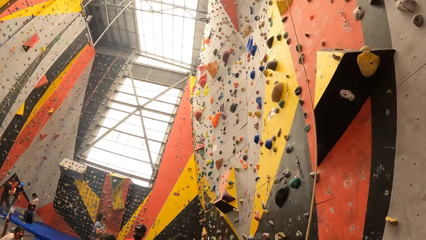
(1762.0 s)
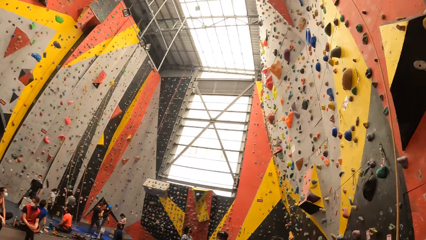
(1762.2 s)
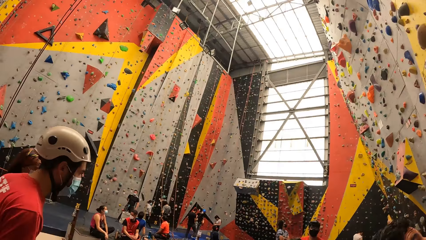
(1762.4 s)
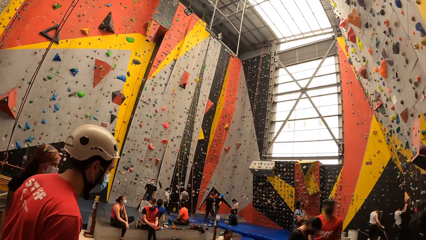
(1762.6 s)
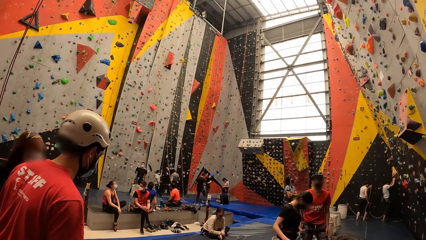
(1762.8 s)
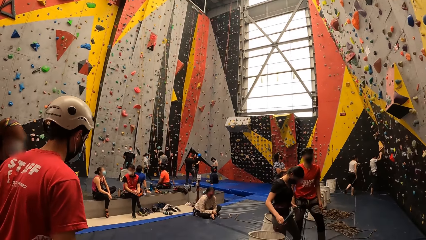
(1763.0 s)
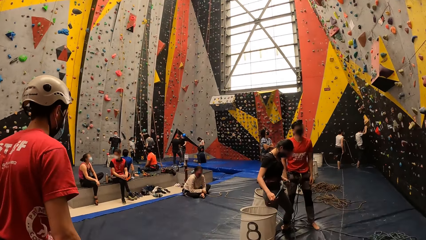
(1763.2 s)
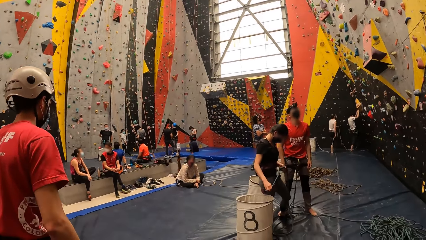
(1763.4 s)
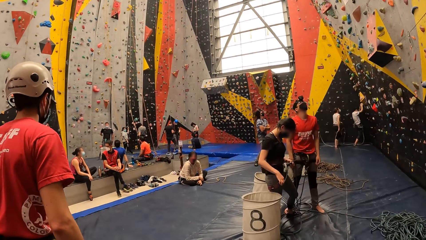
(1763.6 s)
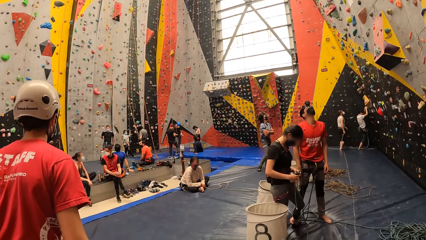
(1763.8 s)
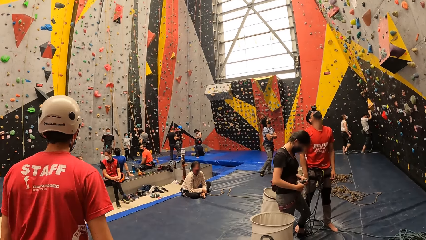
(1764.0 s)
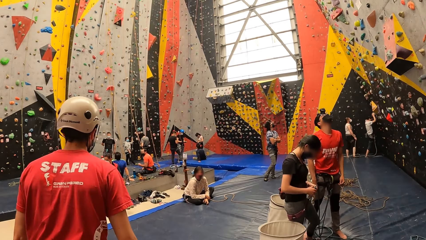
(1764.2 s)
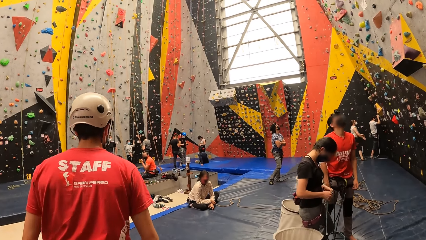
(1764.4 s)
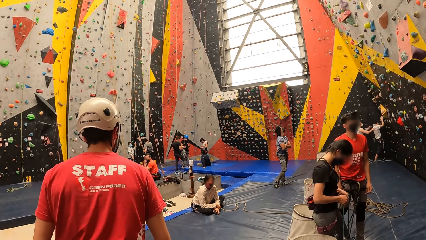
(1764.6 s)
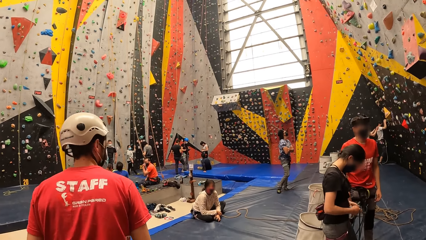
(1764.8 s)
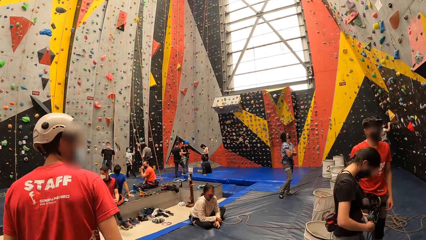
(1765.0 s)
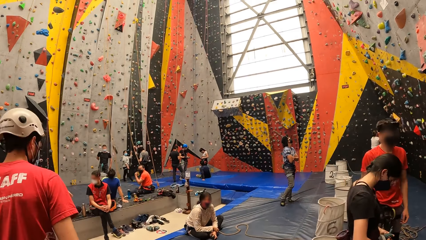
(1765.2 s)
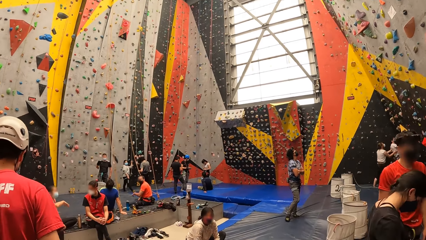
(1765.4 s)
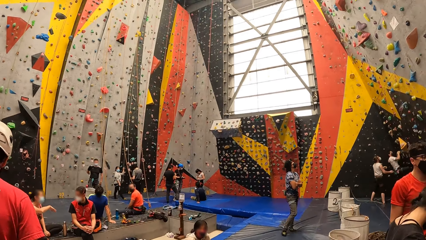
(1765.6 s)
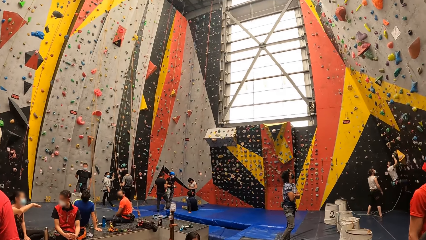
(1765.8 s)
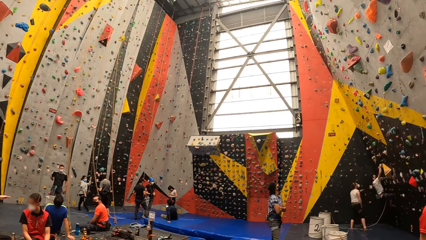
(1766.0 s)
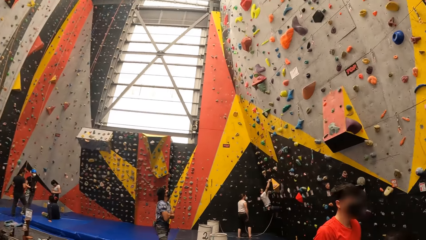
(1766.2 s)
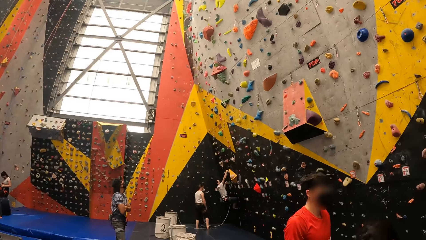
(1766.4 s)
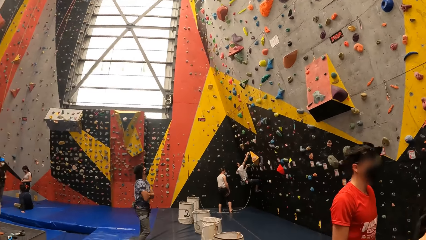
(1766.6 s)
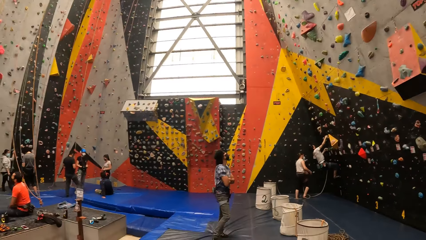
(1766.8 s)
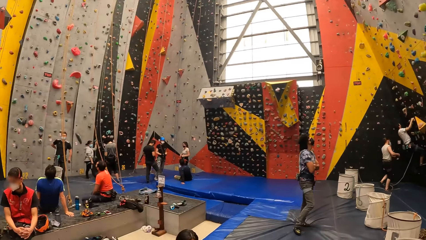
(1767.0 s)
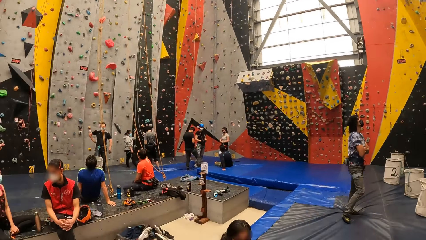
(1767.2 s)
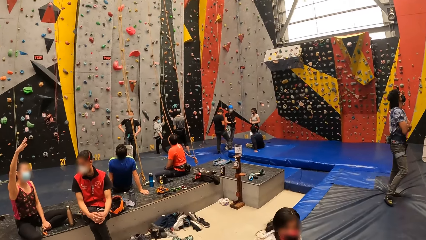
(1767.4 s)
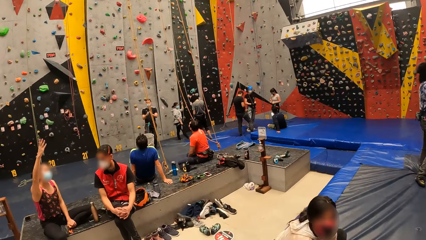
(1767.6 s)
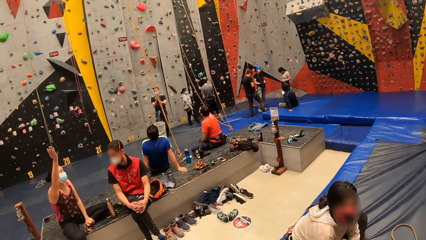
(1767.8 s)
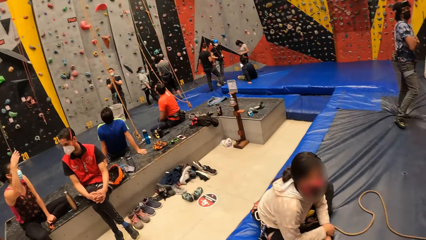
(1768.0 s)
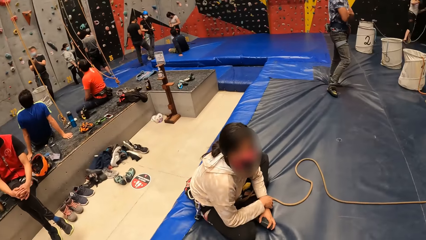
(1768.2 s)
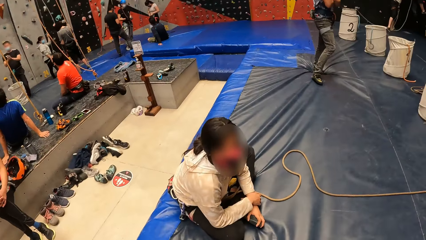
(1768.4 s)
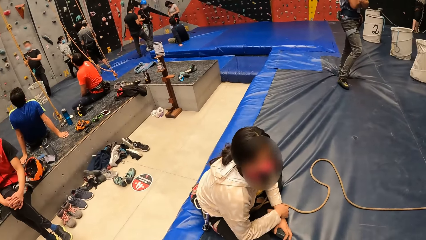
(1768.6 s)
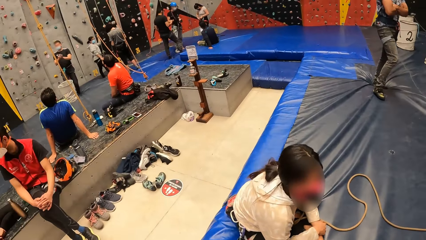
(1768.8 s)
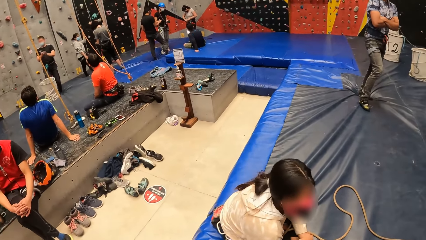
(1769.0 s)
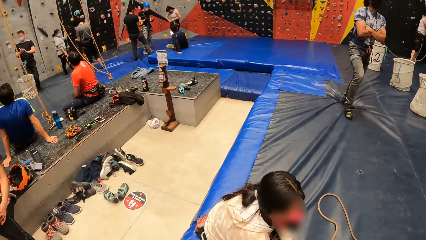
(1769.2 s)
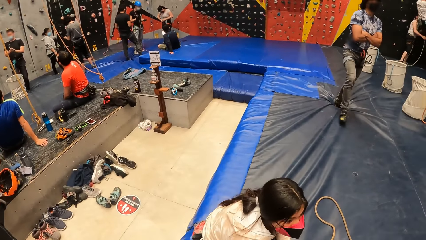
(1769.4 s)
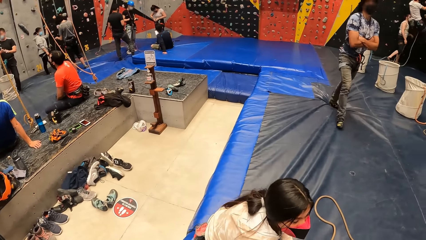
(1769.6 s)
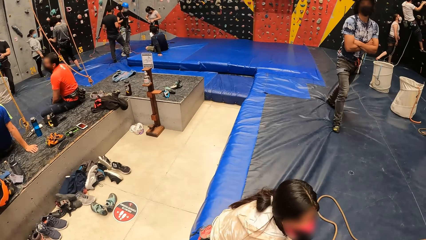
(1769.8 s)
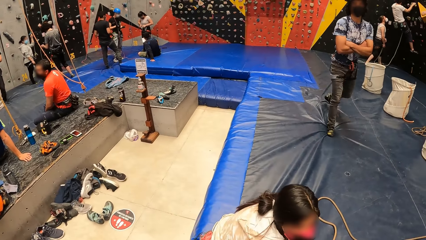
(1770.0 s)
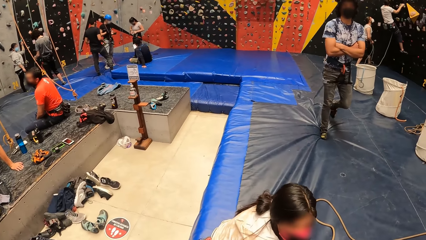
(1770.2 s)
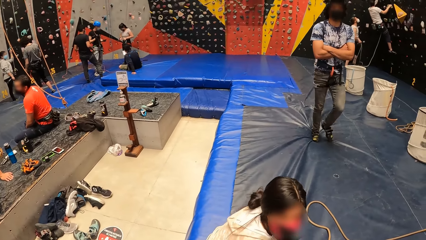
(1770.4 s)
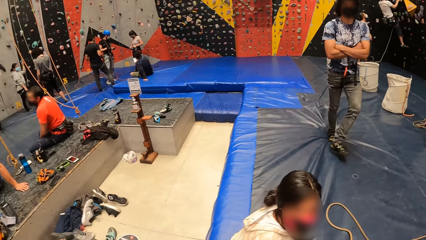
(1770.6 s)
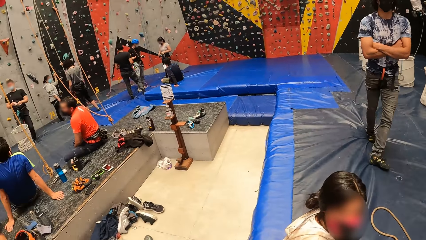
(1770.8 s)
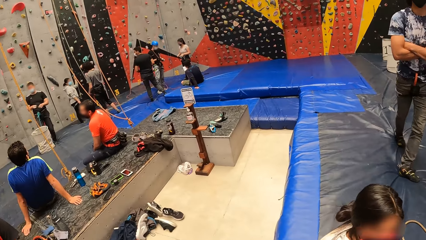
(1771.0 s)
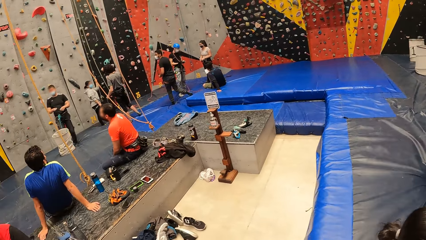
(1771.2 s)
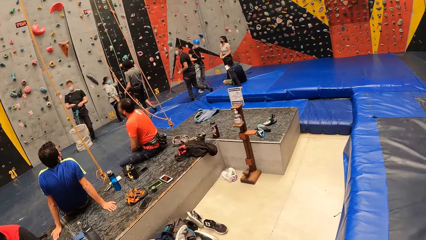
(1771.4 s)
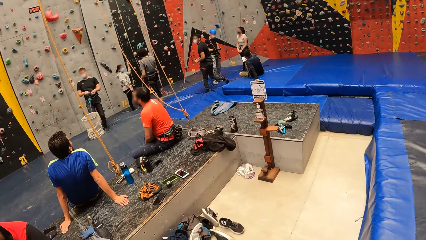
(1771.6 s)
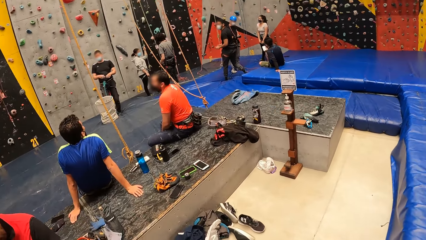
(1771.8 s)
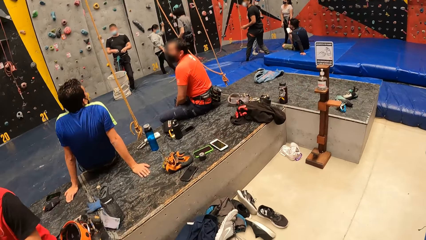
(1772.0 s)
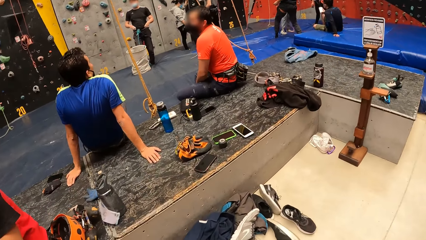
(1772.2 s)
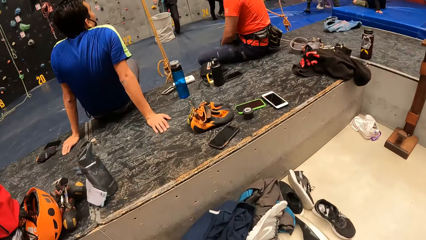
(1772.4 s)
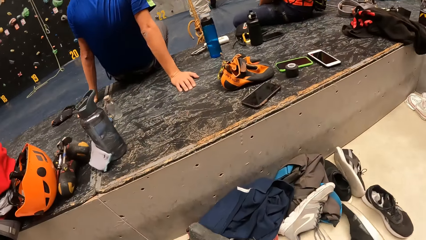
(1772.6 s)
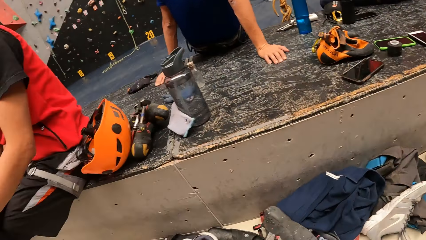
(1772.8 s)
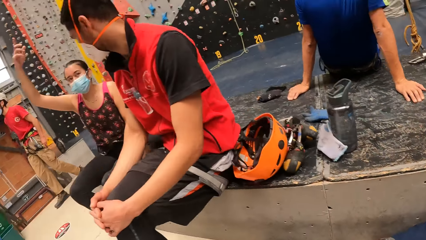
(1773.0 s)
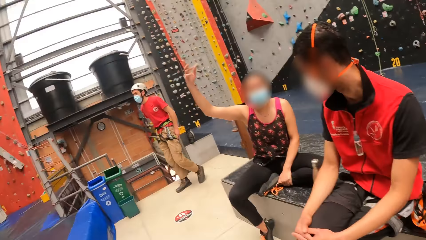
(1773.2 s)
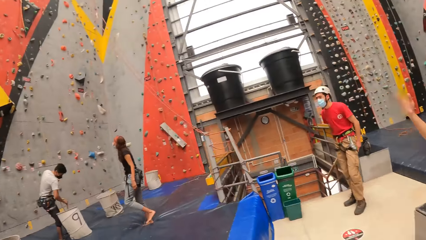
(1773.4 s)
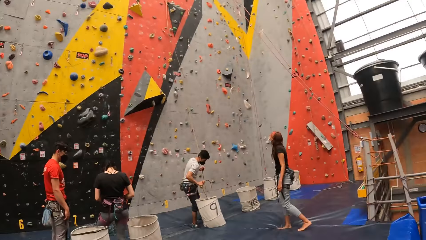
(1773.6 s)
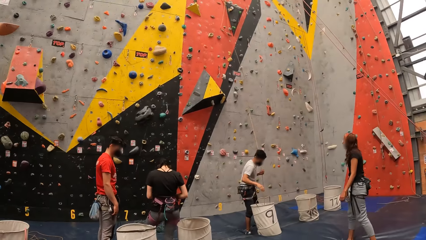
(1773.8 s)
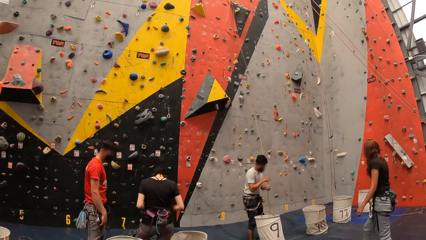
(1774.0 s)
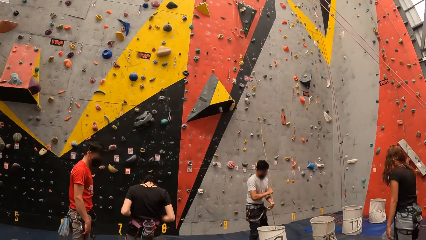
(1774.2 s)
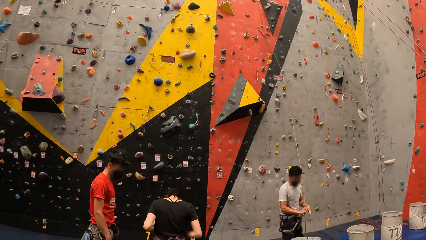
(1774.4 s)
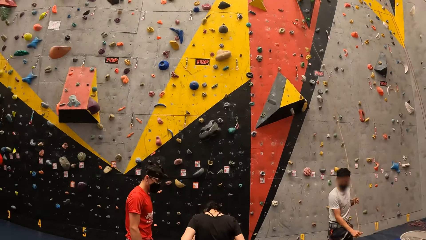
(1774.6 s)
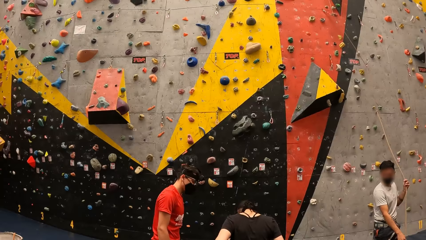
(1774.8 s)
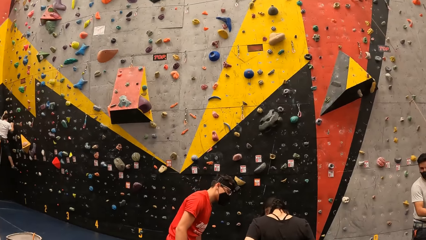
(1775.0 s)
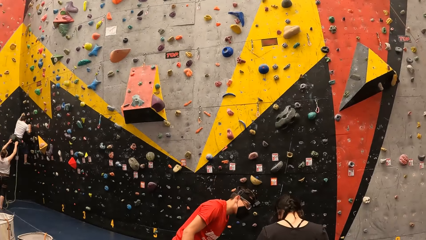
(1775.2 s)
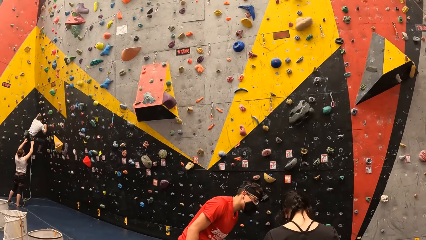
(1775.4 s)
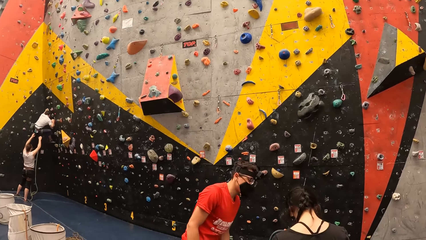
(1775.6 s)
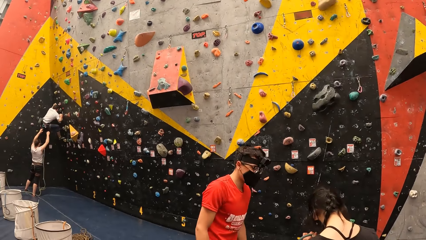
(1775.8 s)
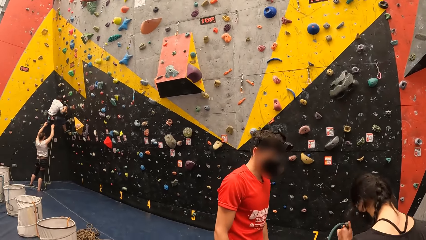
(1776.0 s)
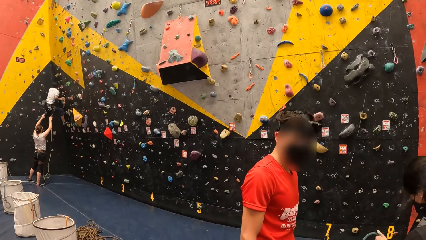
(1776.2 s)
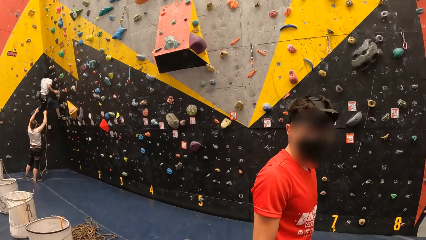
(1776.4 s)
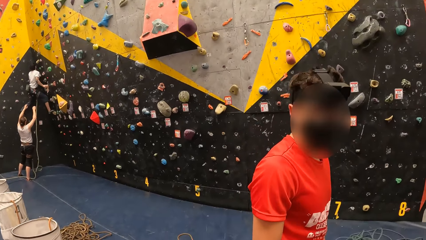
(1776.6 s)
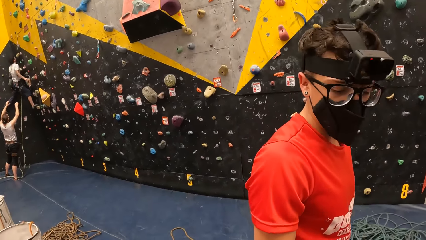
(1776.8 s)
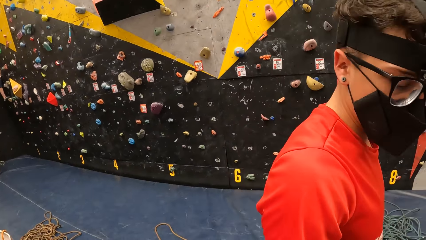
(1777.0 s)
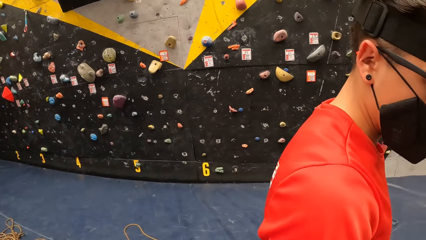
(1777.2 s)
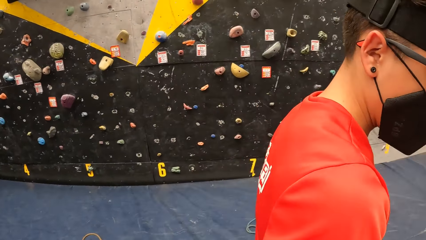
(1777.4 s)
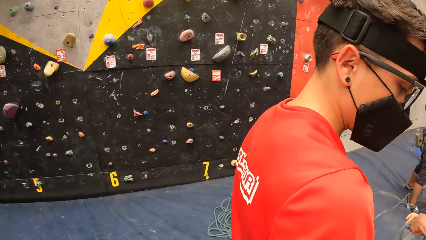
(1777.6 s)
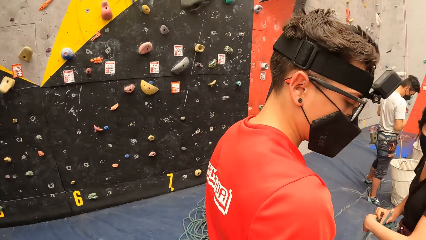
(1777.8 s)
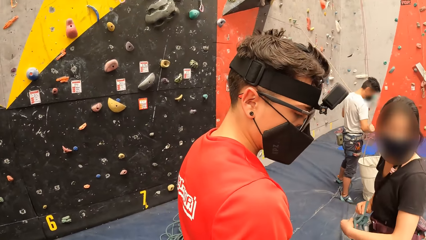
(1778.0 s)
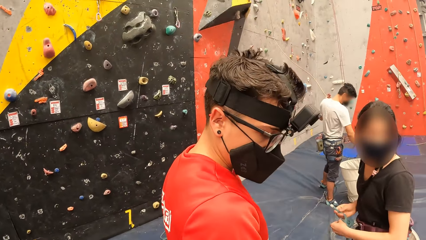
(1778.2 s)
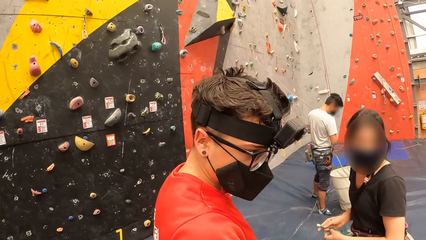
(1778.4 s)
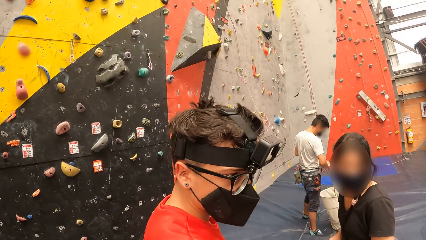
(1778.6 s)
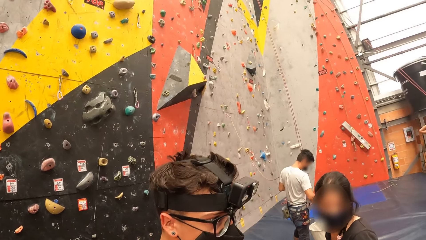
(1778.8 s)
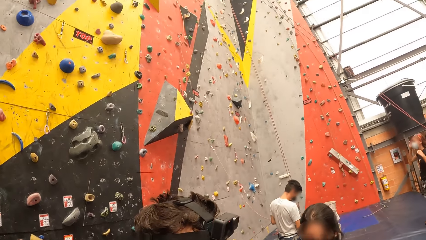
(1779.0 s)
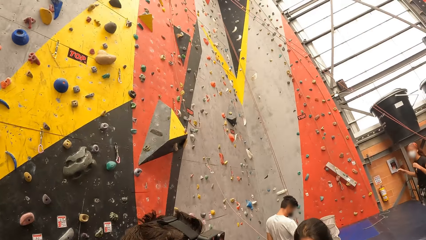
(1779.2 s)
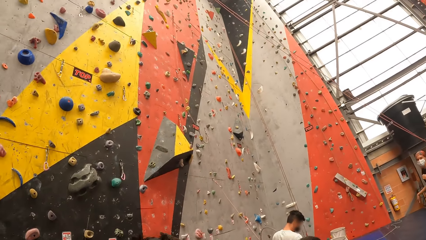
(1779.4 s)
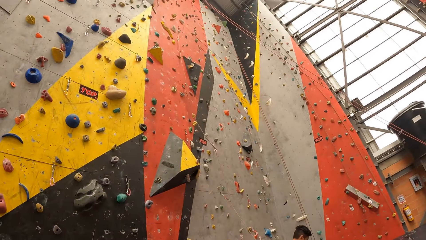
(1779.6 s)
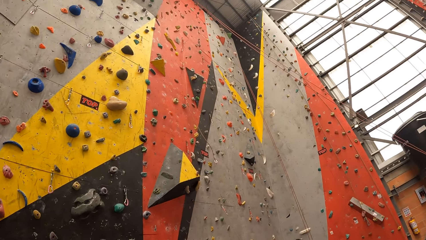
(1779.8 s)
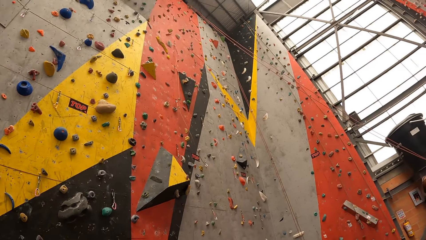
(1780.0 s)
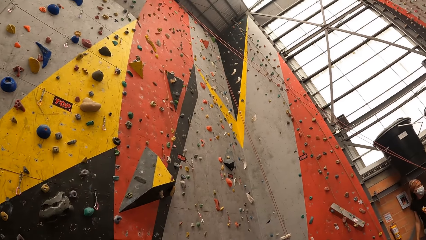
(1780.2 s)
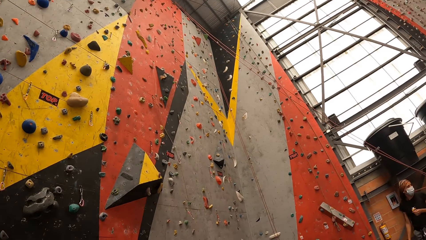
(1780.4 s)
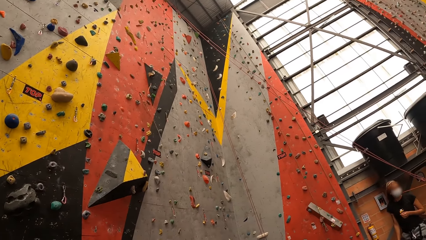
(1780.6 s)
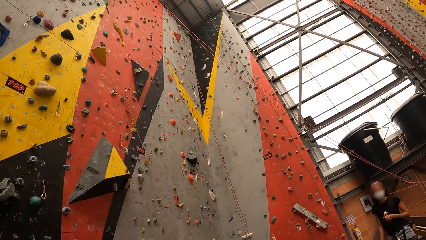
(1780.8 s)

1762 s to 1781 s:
The camera wearer walks around the hall with a man. They look around the walls. They walk around. They converse with another man. They look around the walls.
